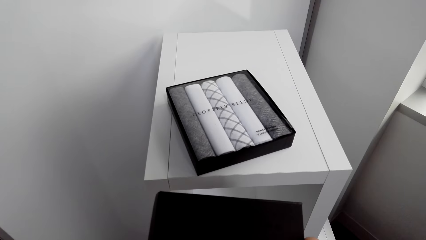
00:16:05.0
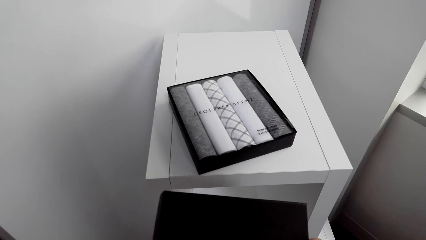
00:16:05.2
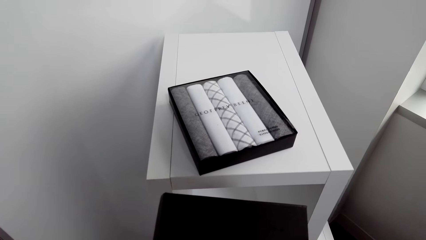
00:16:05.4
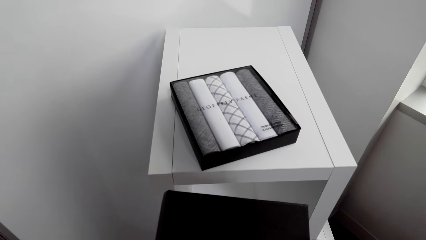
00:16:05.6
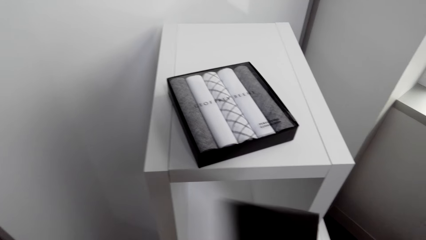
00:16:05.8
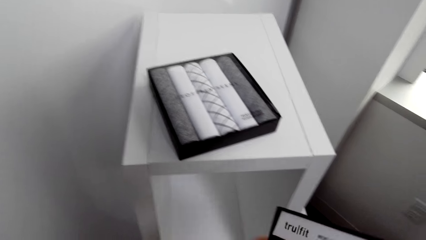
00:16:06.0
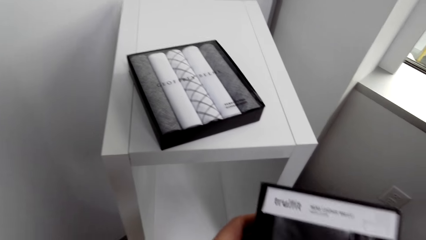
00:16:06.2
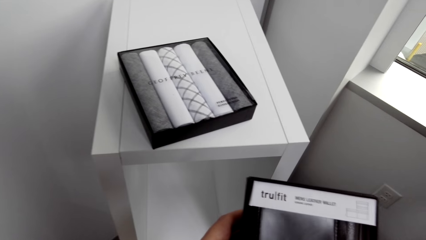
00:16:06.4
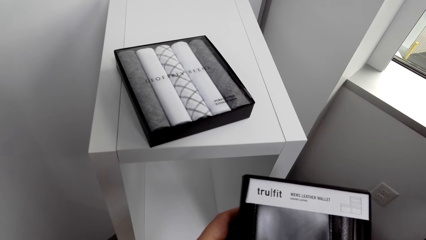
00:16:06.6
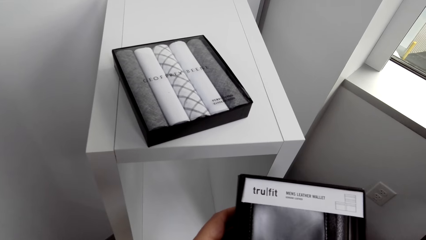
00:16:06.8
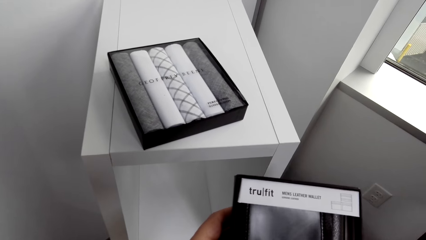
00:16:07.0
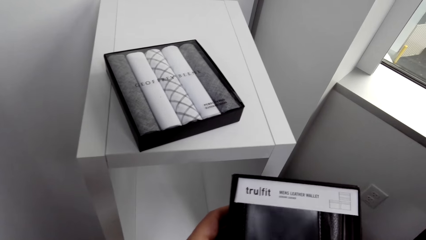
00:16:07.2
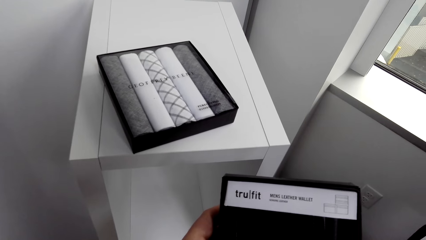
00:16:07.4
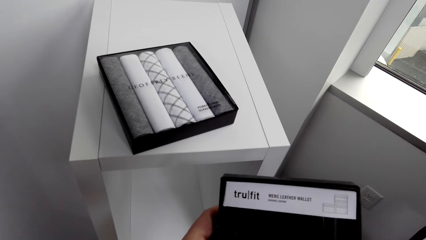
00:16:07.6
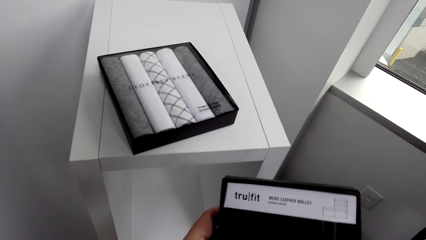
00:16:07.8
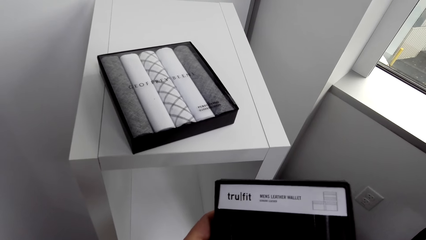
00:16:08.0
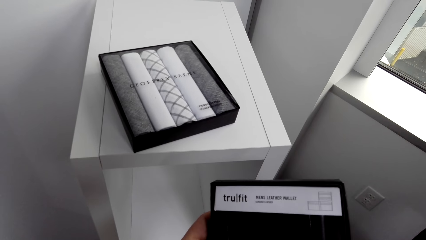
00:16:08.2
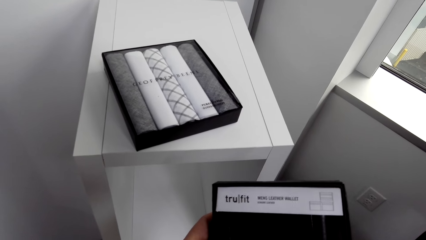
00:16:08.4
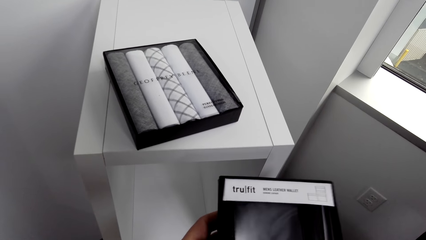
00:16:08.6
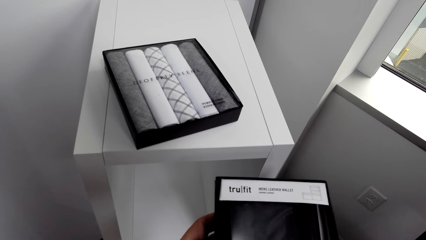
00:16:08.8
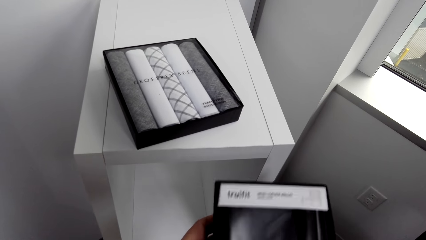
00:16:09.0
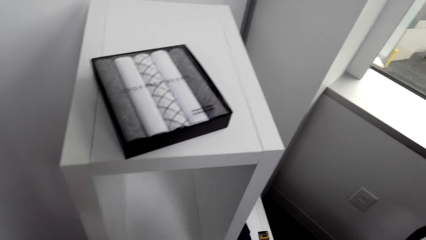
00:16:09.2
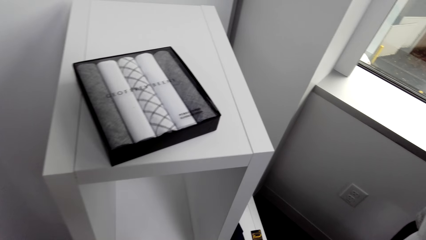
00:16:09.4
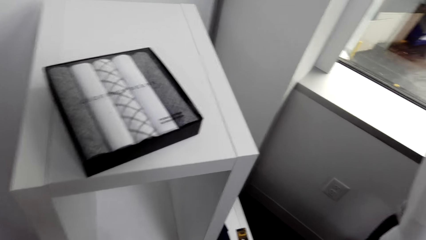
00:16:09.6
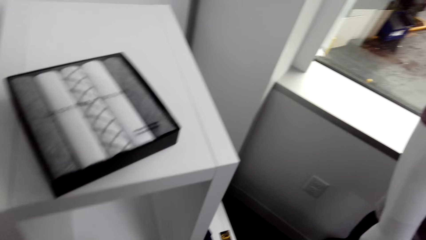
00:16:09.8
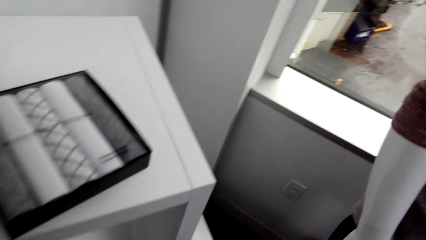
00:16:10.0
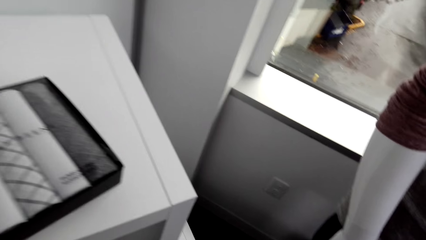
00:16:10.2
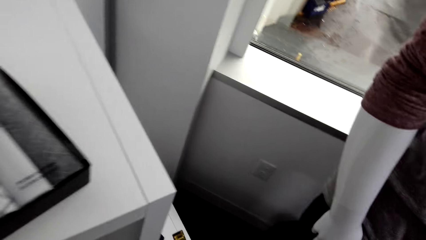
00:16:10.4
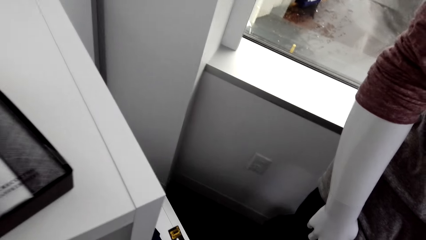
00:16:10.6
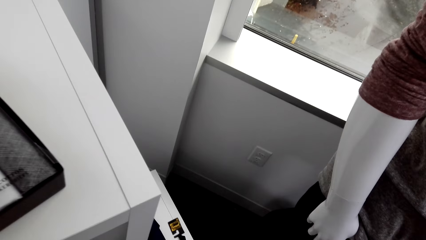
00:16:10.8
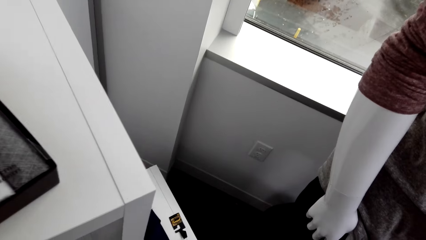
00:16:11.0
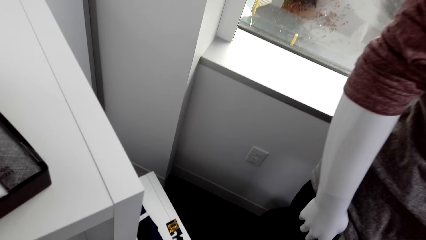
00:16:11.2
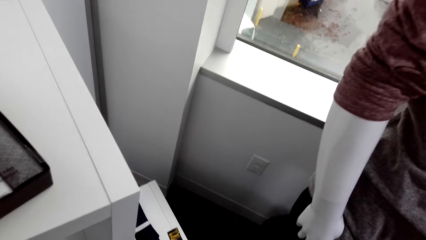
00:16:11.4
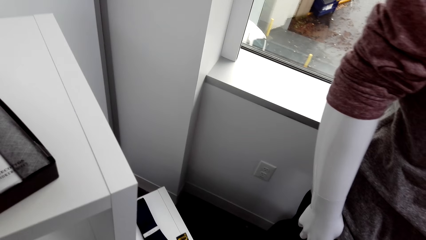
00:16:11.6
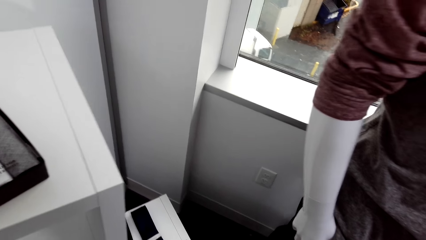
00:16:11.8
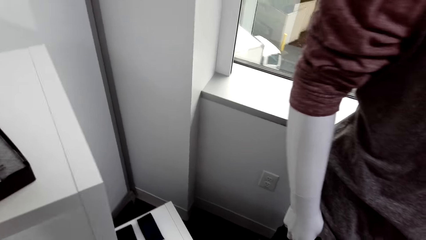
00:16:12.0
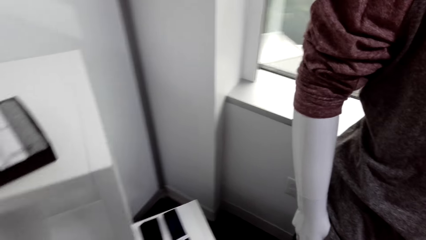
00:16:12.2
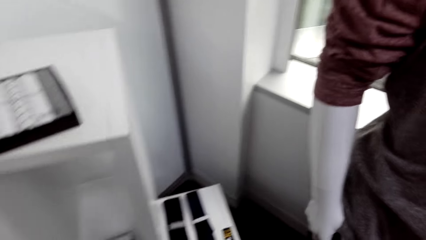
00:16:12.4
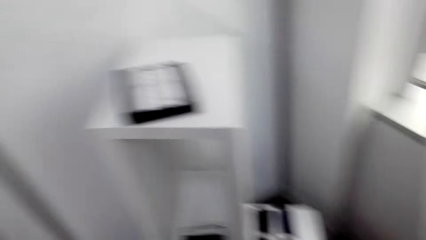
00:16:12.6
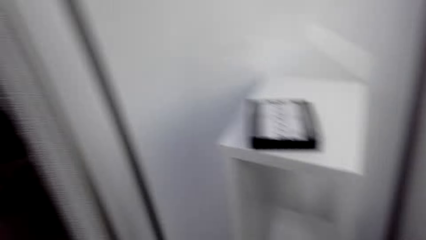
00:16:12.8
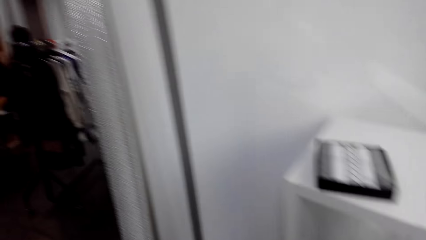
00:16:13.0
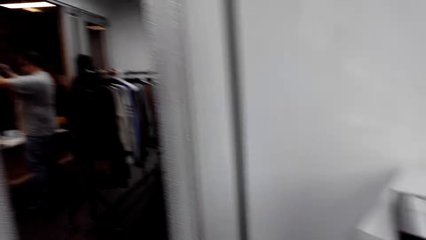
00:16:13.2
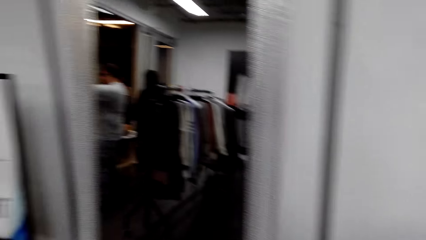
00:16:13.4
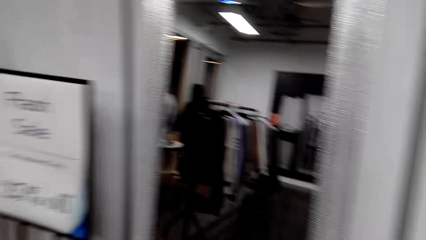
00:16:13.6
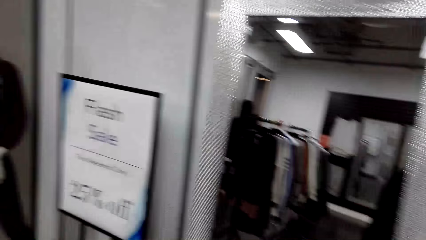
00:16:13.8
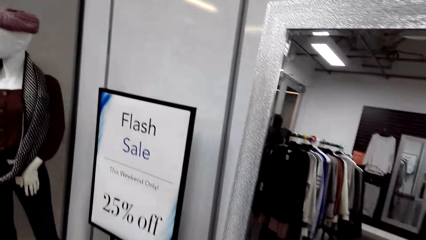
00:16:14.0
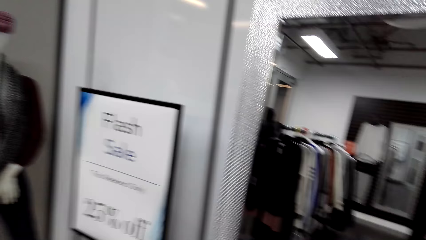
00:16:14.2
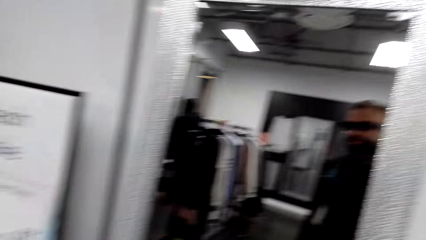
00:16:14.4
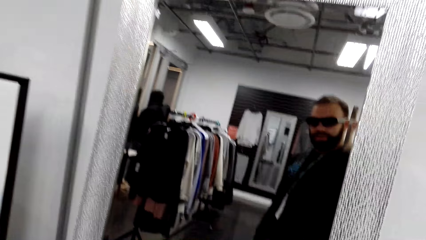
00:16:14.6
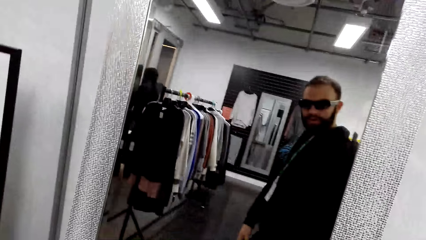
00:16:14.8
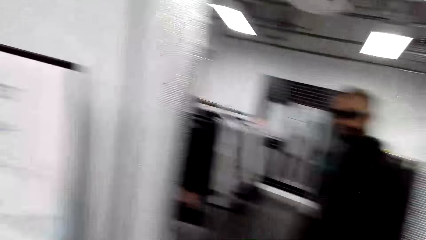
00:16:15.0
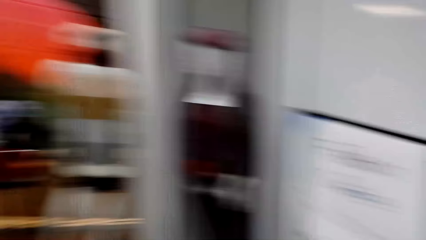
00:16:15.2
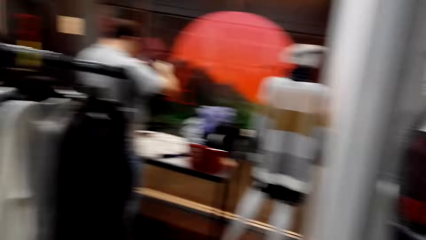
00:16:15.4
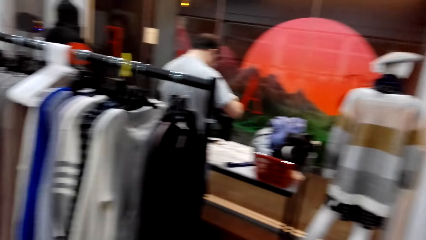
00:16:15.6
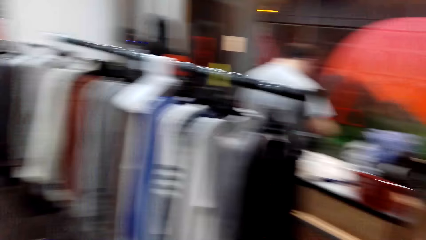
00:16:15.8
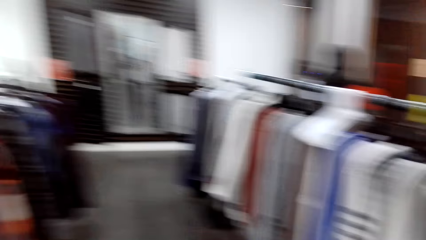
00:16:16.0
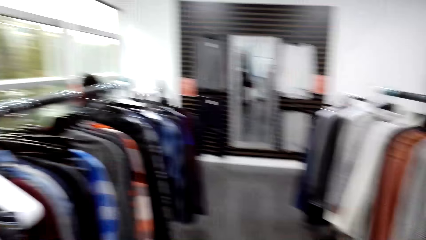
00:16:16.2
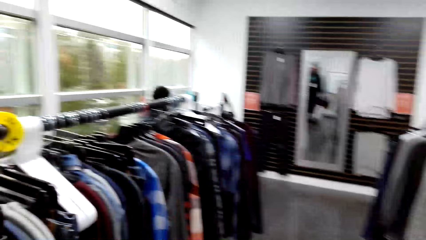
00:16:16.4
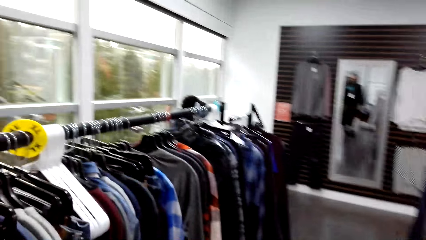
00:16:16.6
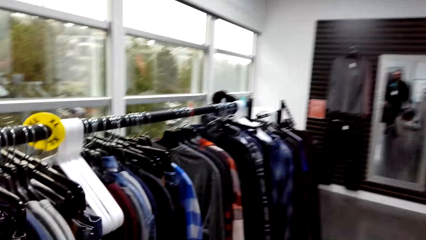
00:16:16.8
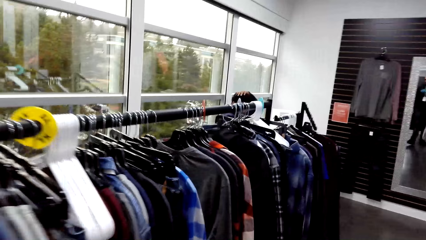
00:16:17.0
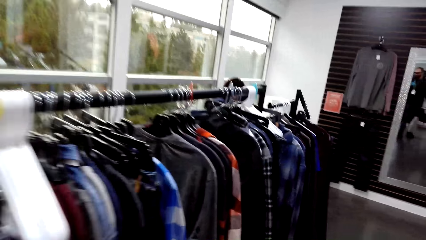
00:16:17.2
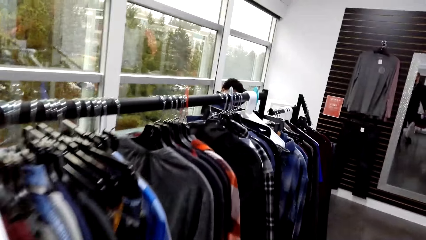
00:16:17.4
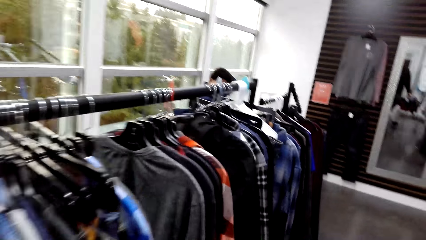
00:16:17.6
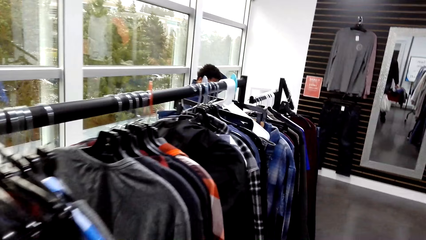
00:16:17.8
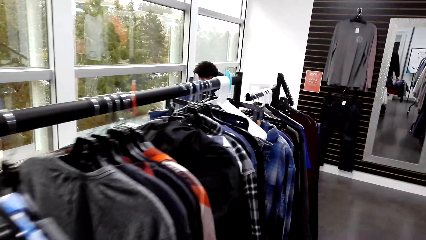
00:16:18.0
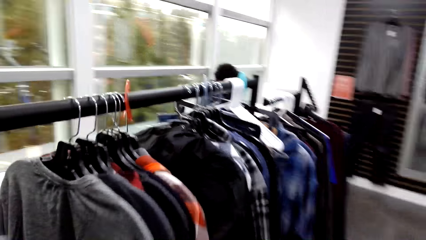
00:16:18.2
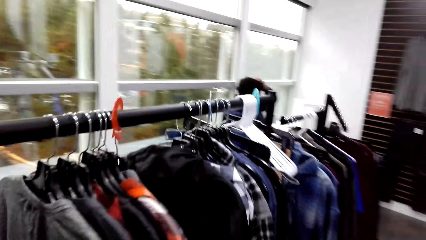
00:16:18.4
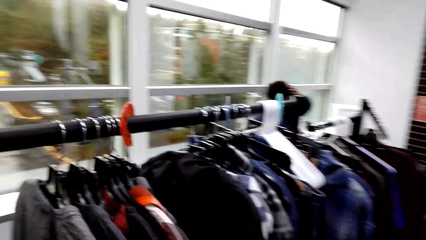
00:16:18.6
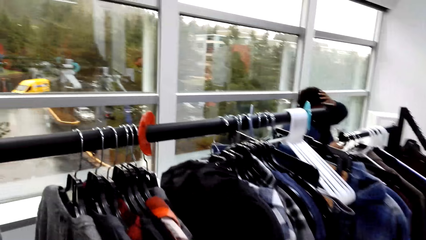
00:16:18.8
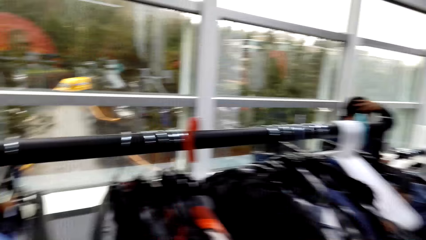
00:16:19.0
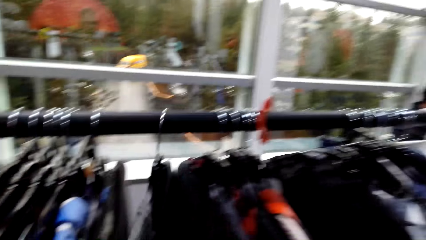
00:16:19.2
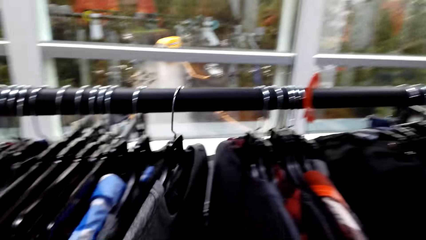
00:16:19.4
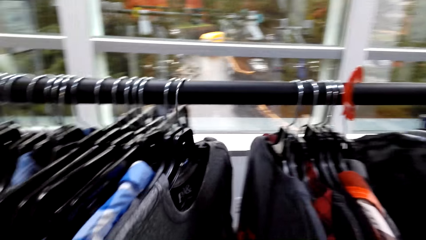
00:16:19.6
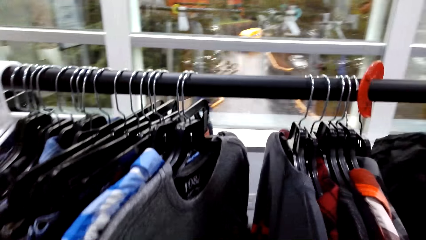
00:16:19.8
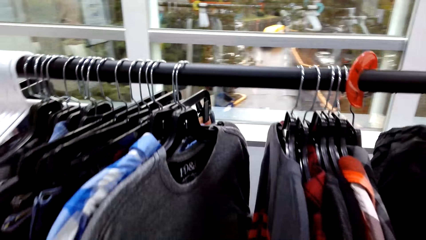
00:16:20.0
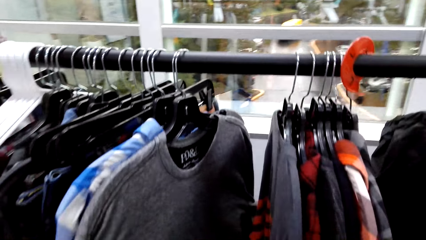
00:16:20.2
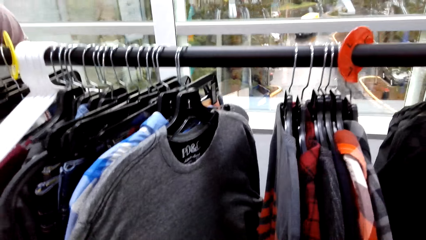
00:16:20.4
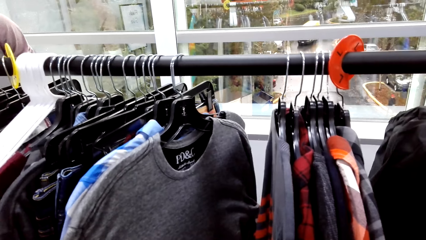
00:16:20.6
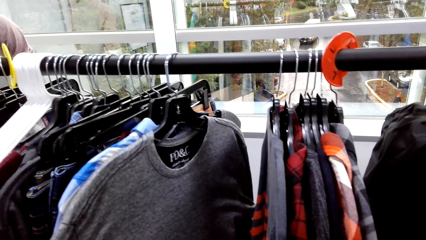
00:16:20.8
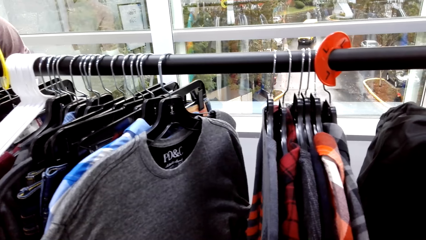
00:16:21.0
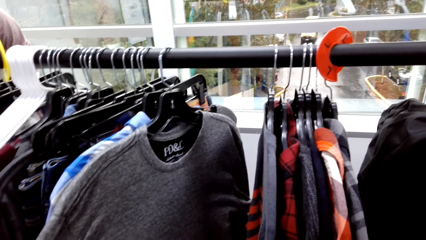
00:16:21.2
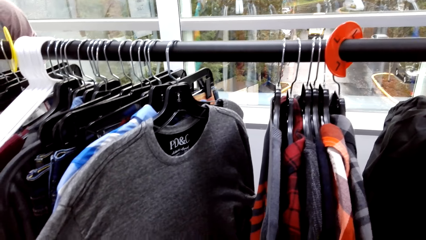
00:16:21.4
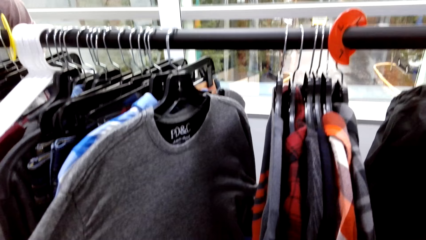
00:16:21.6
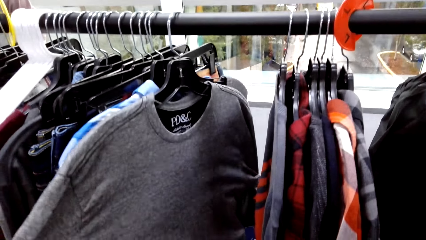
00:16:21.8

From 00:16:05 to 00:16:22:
The camera wearer turns the box of something. They look around. They drop the pack in the crate and carry the crate in the room. They walk around the boutique. They touch cloths.
